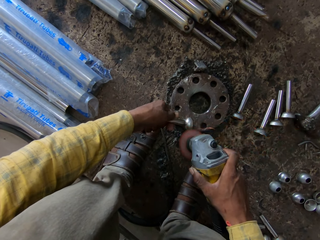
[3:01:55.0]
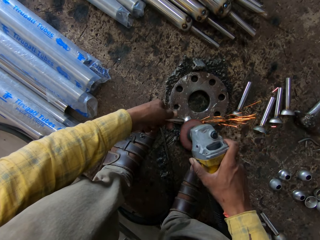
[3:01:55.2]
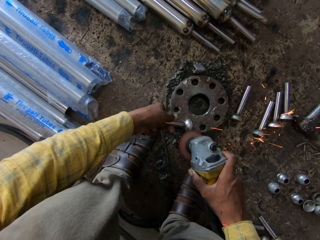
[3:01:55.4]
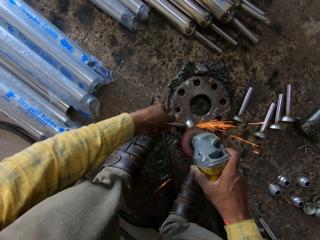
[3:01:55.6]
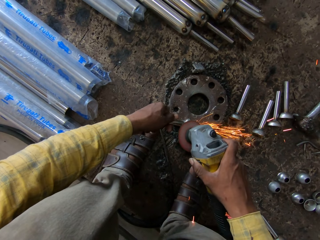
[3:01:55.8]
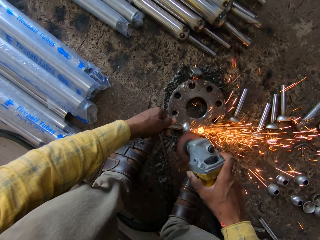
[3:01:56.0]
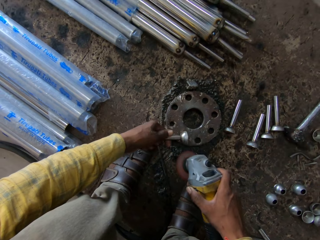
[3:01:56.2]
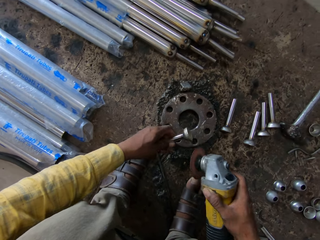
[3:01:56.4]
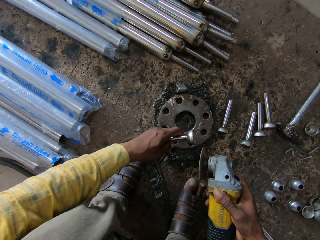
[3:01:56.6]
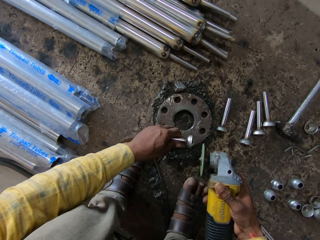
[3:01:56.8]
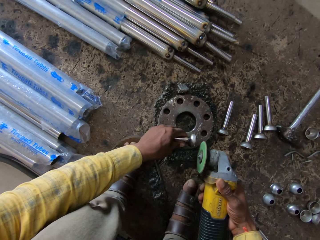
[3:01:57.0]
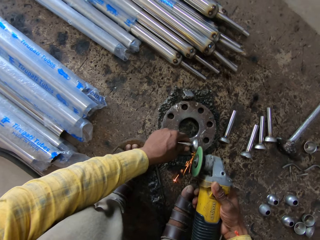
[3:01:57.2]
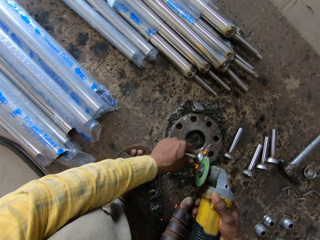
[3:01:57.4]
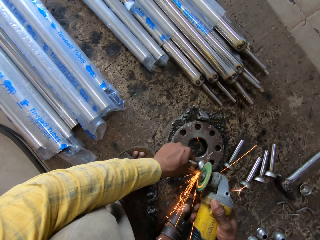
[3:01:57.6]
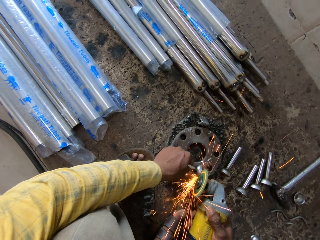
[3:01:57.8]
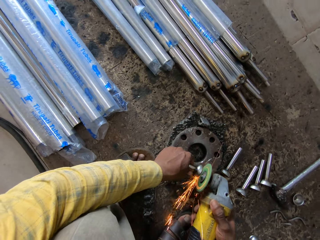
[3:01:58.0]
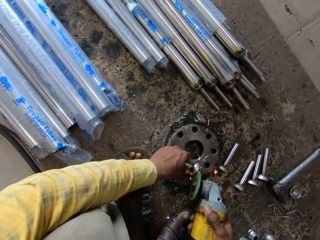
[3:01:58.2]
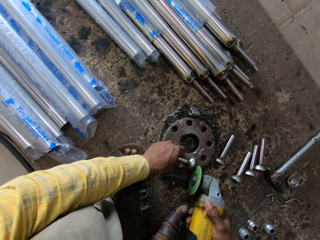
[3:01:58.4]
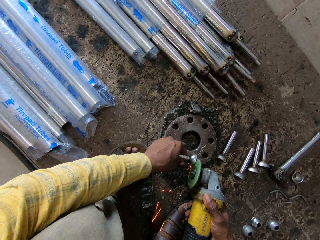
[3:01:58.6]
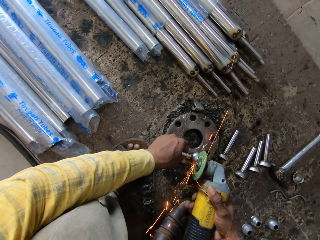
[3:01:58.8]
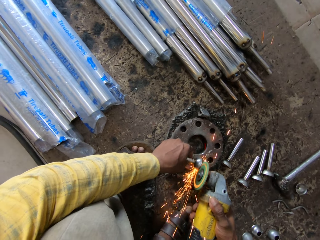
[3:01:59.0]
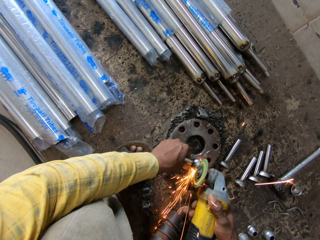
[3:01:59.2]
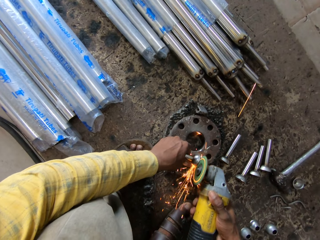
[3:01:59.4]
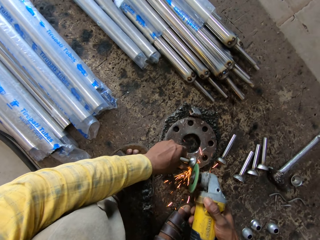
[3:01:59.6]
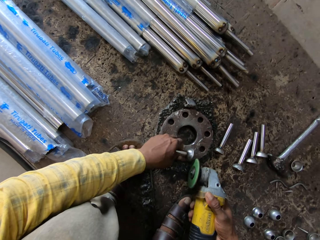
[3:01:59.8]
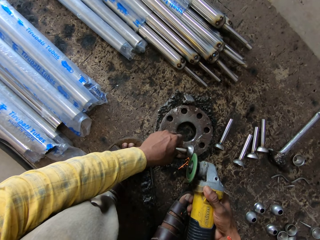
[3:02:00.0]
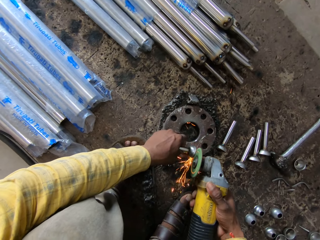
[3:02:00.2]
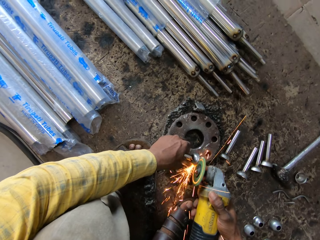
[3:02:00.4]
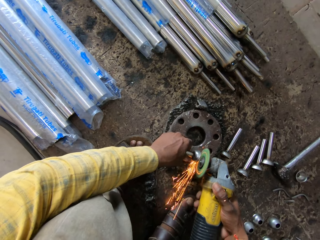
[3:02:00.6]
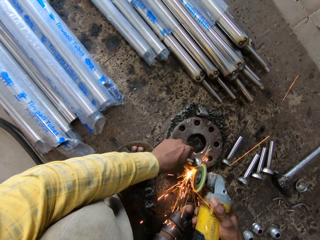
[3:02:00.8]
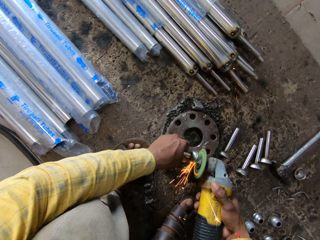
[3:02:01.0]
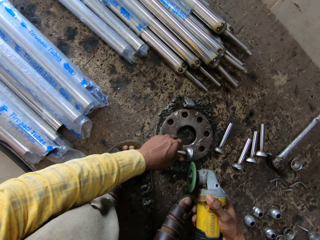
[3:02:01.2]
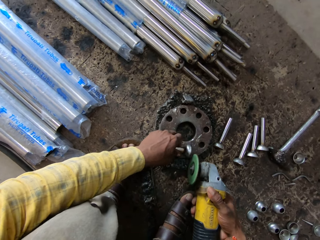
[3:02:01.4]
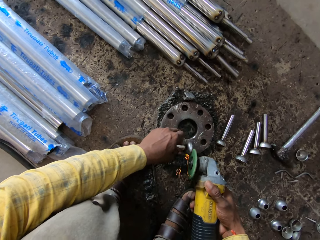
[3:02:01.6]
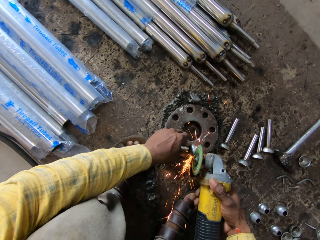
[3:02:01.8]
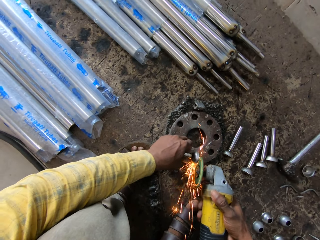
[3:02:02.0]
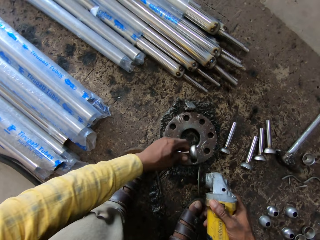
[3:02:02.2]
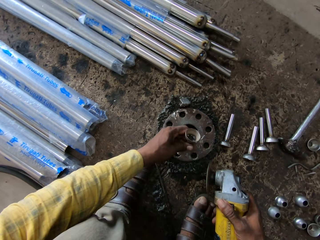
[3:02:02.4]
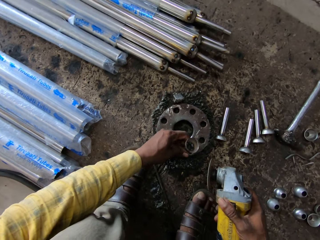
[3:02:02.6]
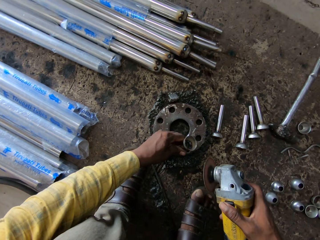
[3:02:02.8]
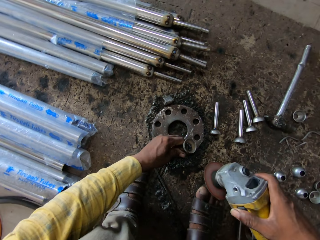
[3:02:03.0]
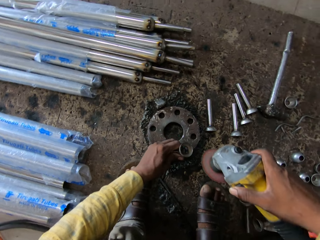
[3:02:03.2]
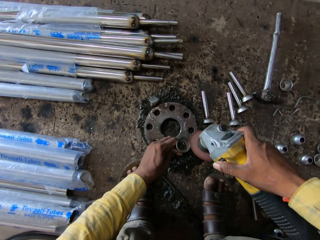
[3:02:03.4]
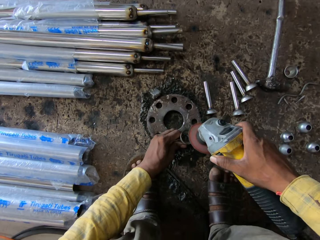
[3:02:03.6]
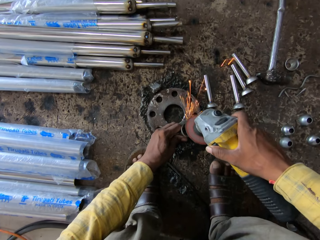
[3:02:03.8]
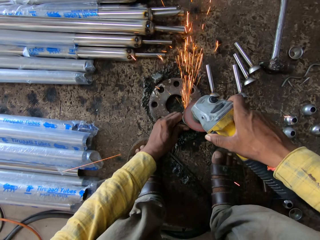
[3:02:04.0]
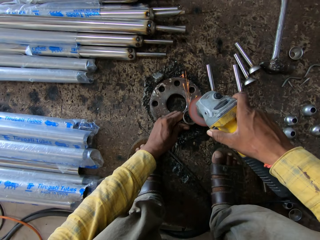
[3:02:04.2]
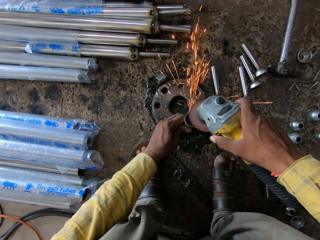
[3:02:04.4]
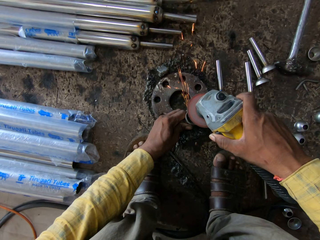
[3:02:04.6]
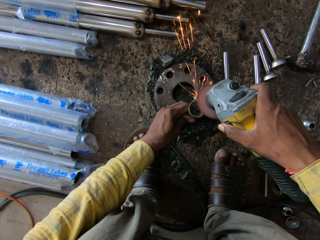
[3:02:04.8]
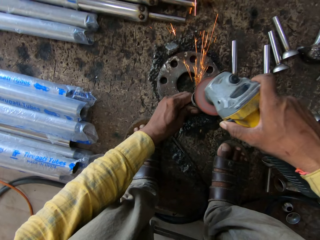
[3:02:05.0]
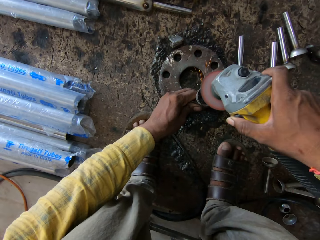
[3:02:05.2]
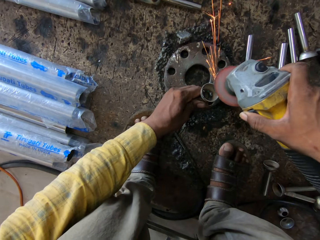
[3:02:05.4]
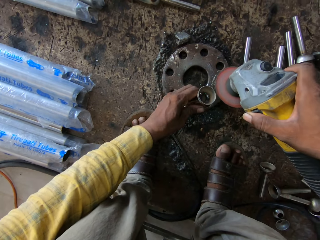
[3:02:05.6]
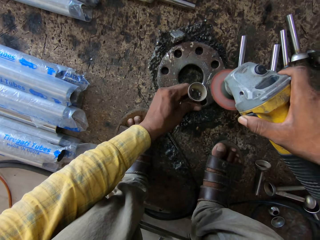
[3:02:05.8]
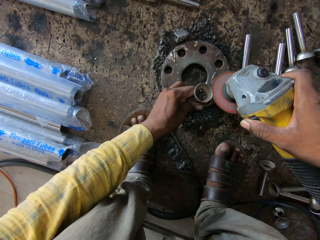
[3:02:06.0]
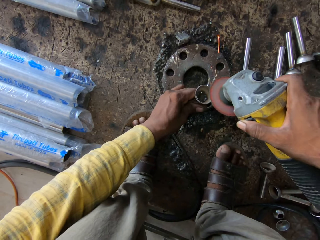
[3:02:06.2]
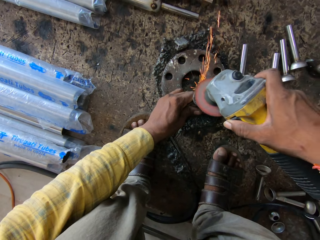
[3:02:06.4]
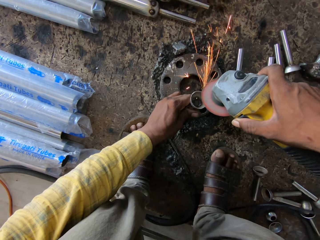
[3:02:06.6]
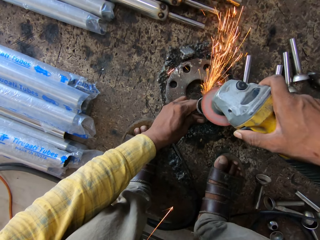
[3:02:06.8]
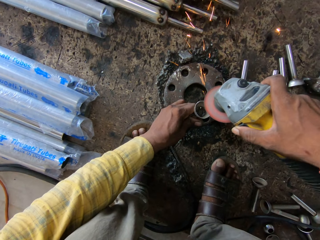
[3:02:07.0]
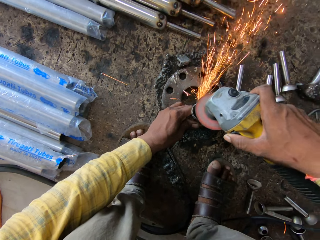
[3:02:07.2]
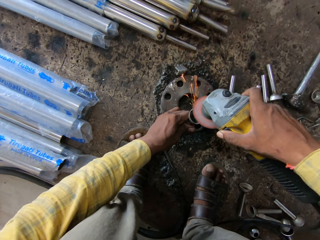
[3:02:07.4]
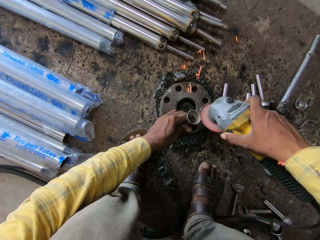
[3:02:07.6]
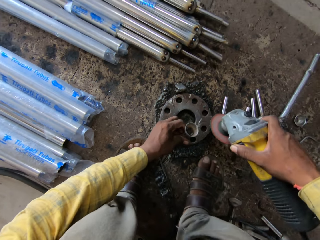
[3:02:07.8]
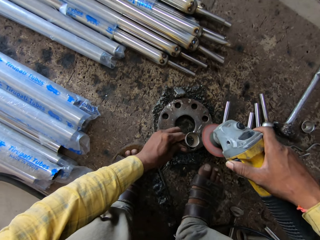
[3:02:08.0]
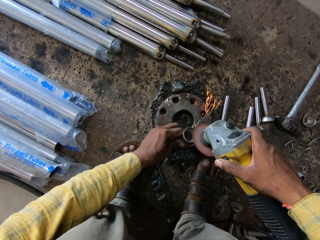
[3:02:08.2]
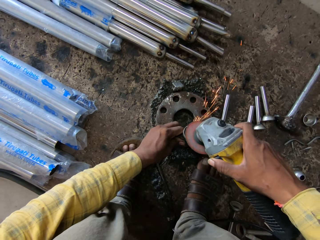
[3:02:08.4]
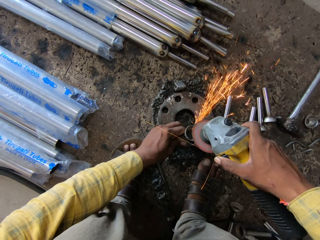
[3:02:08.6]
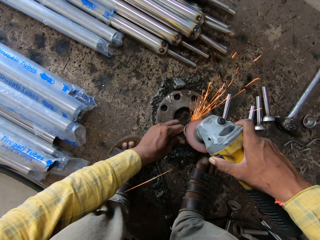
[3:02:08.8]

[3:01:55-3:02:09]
The camera wearer lifts the curtain screwfix. They put the curtain screwfix down. They polish the curtain screwfix with an angle grinder. They turn the curtain screwfix. They polish the curtain screwfix with the angle grinder.

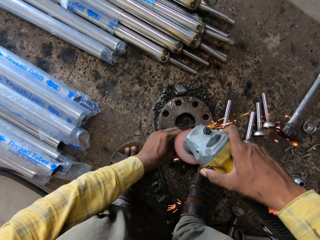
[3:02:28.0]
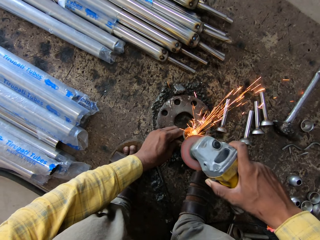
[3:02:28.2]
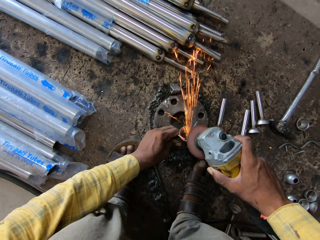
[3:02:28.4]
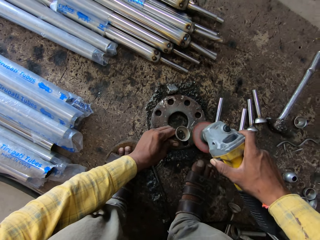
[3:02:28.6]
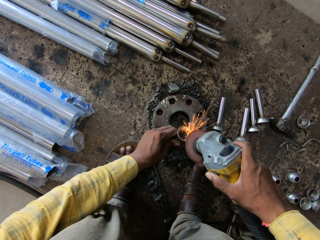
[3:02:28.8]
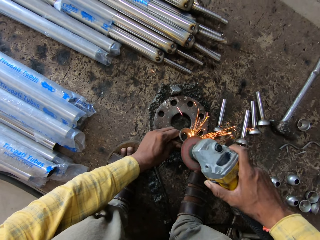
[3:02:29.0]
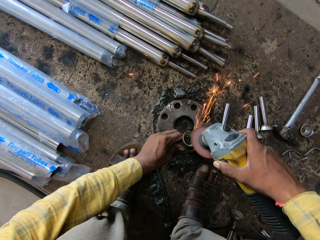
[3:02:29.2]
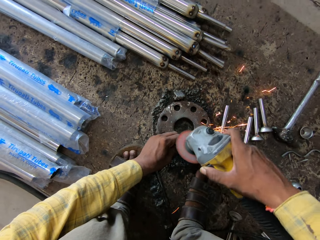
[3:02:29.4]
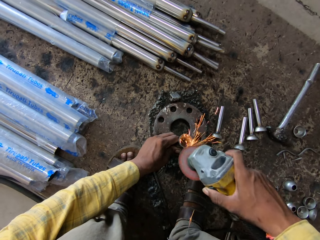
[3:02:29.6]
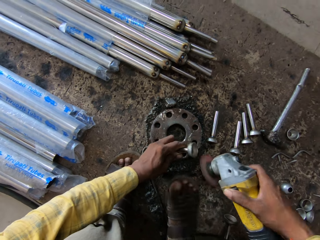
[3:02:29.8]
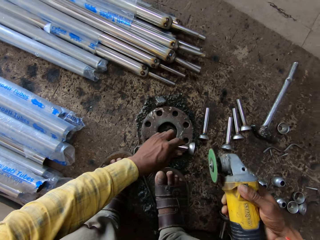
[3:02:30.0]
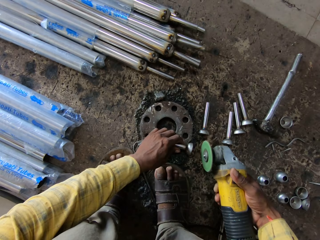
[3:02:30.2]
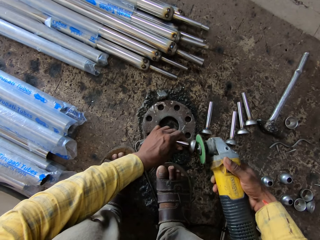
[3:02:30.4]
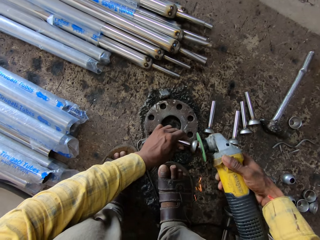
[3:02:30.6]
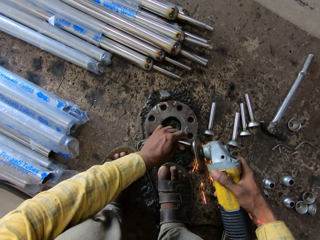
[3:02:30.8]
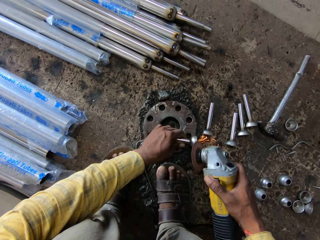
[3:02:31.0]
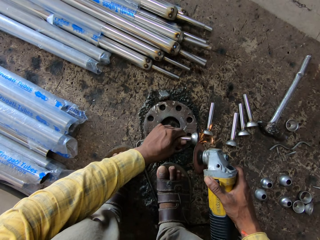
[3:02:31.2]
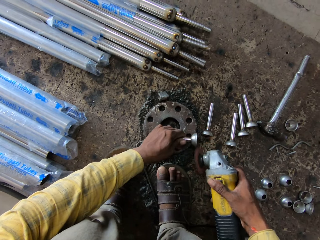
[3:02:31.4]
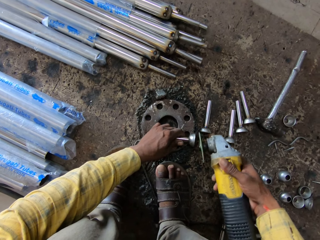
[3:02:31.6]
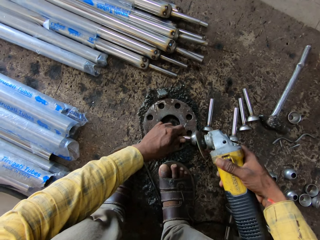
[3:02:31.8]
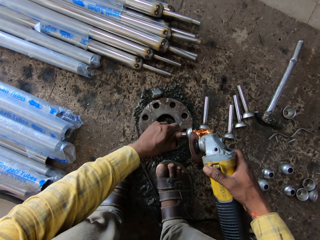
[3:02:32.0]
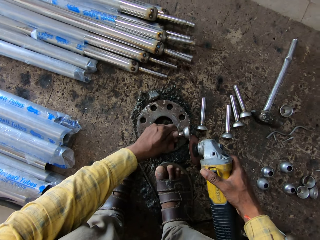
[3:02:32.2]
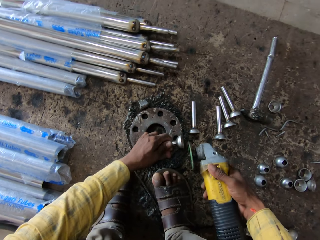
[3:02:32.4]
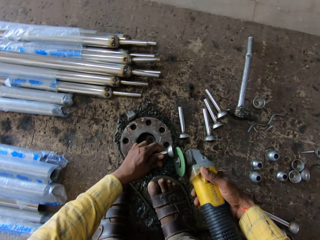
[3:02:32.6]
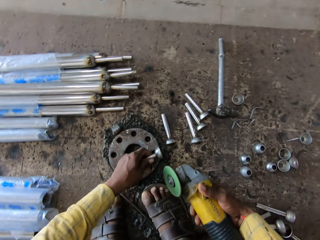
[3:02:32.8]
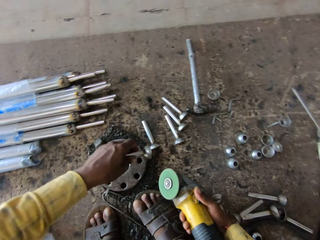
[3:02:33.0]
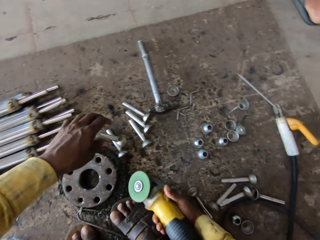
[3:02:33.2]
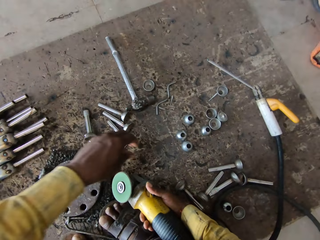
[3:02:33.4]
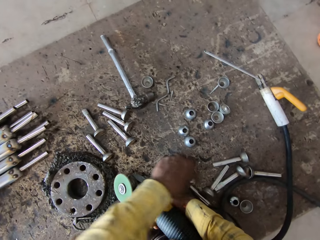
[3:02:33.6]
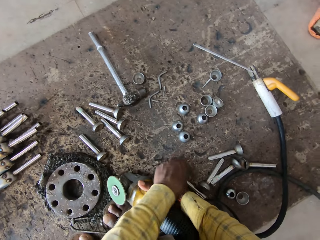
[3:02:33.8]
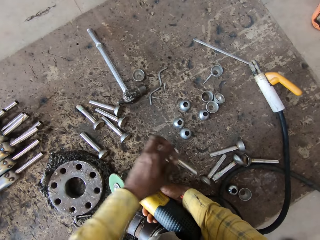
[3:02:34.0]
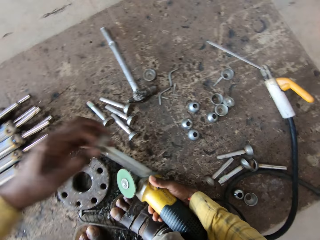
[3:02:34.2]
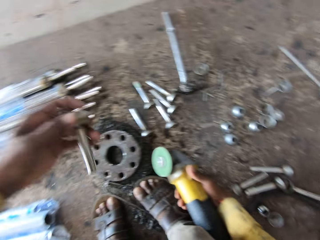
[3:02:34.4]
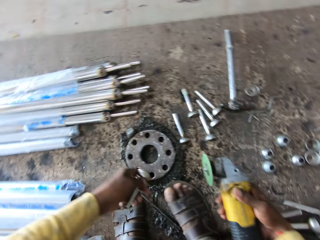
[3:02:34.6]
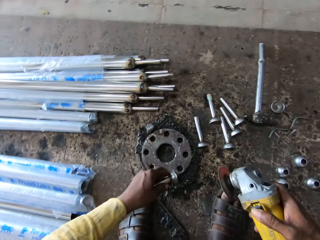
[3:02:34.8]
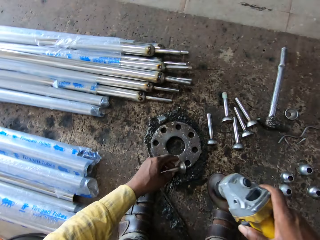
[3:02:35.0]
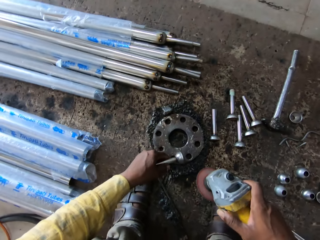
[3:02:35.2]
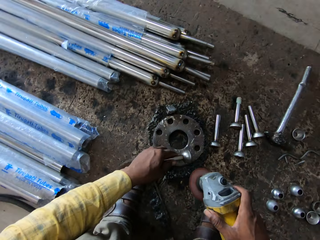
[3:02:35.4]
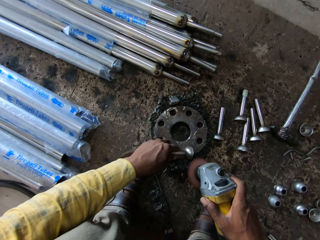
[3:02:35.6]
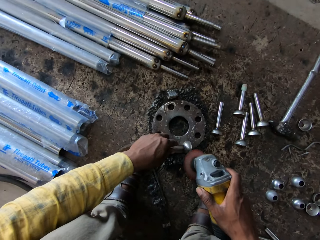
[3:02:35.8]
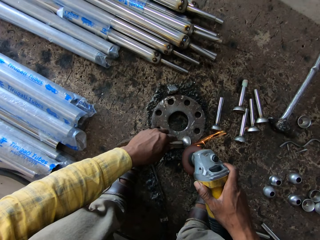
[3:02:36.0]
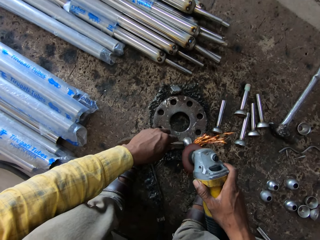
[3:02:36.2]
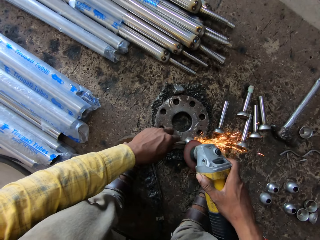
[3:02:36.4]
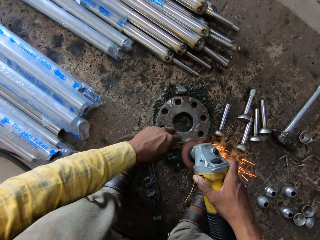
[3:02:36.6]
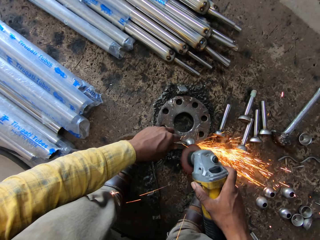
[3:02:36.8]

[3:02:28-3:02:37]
The camera wearer turns the curtain screwfix. They polish the curtain screwfix with an angle grinder. They put the curtain screwfix or steel down on the ground. They pick up the curtain screwfix or steel pipe on the ground. They put the curtain screwfix down. They polish the curtain screwfix with the angle grinder. They weld the steel with the welding machine.
